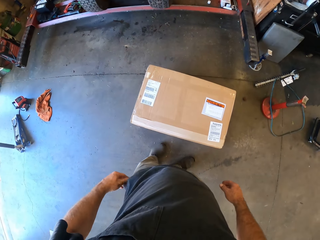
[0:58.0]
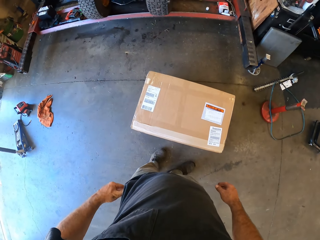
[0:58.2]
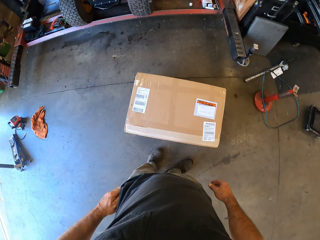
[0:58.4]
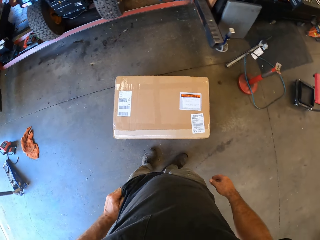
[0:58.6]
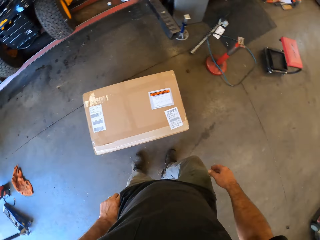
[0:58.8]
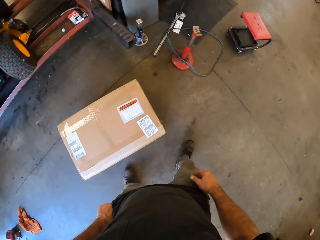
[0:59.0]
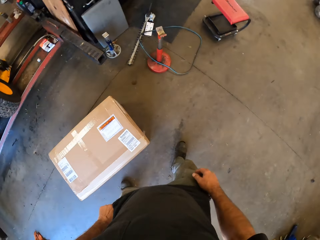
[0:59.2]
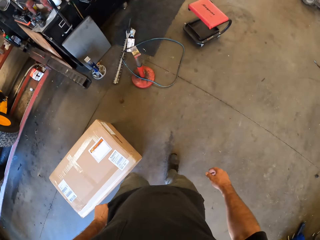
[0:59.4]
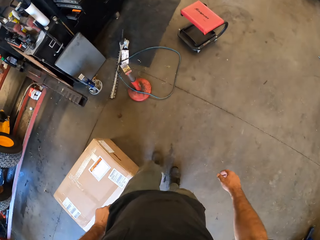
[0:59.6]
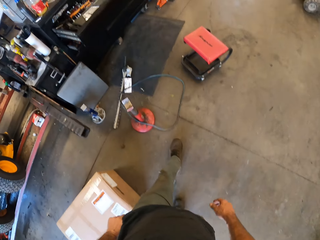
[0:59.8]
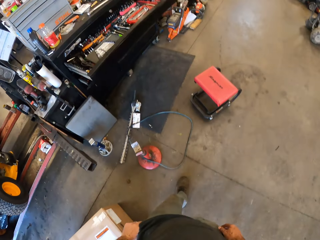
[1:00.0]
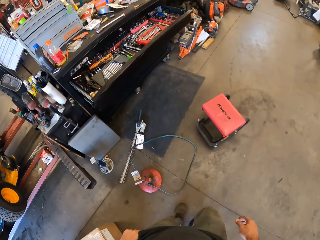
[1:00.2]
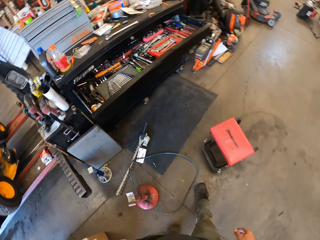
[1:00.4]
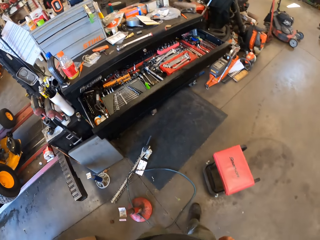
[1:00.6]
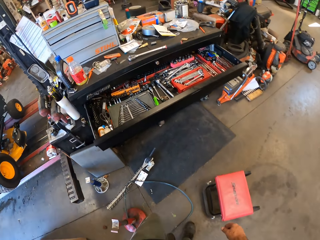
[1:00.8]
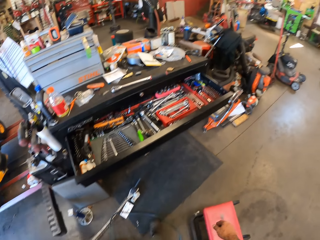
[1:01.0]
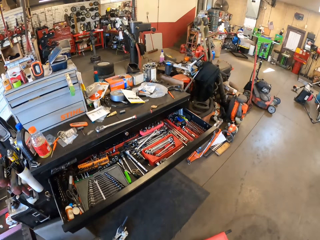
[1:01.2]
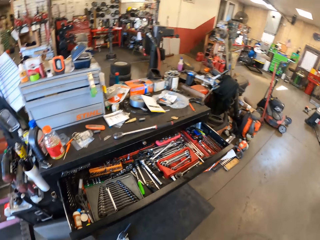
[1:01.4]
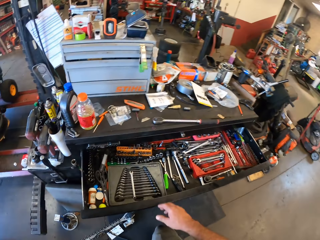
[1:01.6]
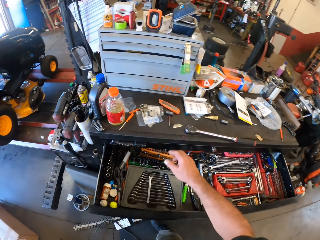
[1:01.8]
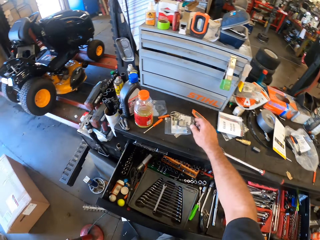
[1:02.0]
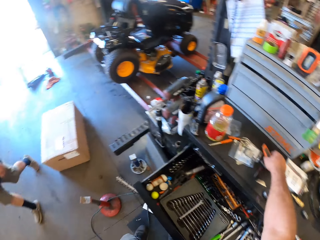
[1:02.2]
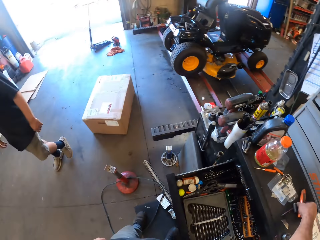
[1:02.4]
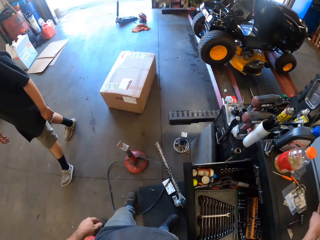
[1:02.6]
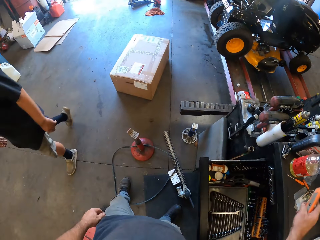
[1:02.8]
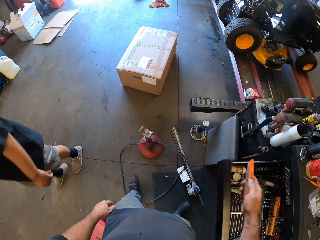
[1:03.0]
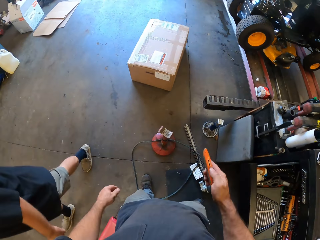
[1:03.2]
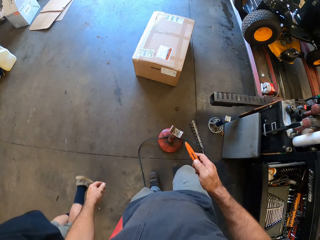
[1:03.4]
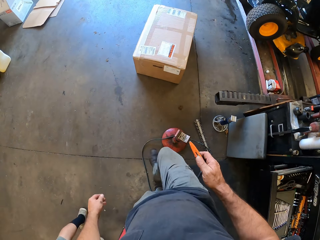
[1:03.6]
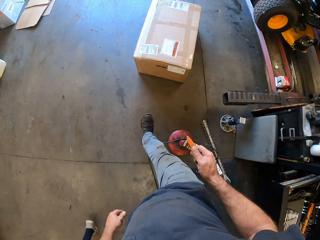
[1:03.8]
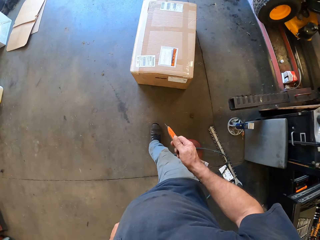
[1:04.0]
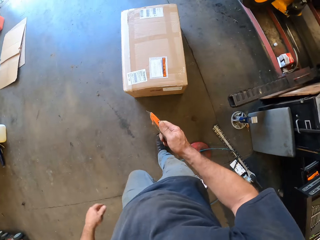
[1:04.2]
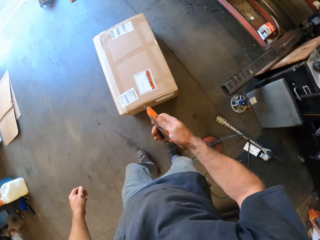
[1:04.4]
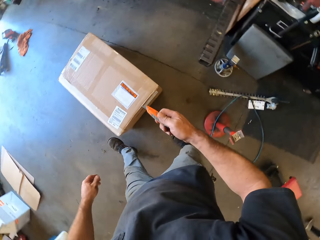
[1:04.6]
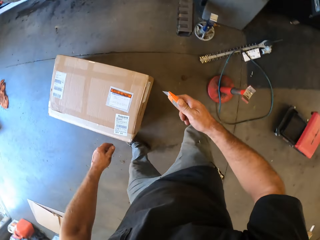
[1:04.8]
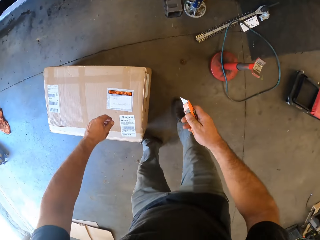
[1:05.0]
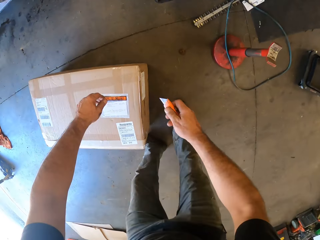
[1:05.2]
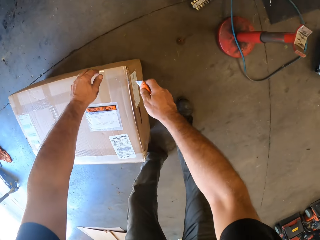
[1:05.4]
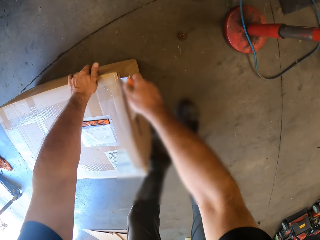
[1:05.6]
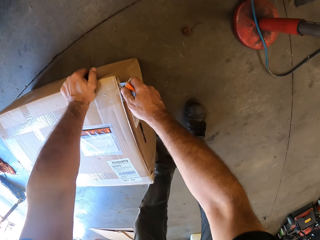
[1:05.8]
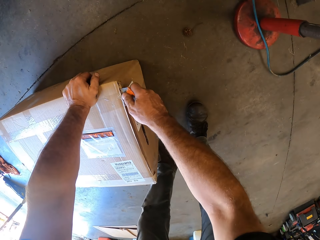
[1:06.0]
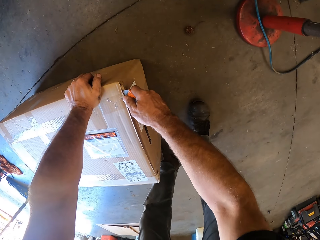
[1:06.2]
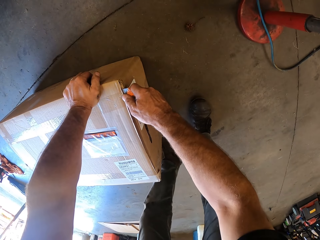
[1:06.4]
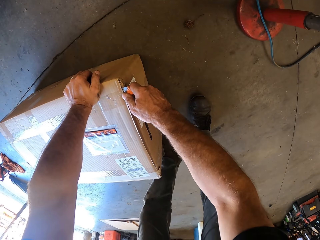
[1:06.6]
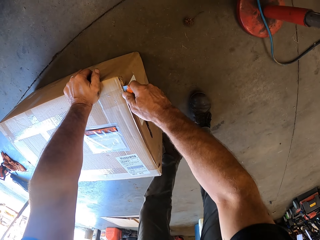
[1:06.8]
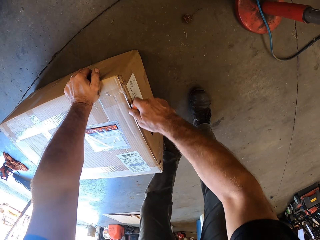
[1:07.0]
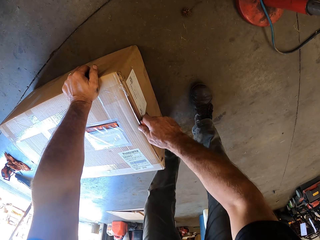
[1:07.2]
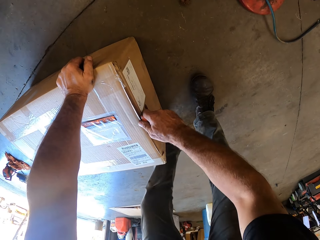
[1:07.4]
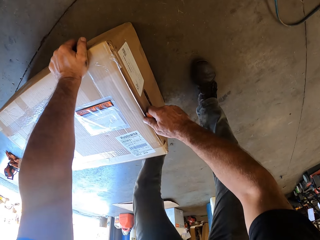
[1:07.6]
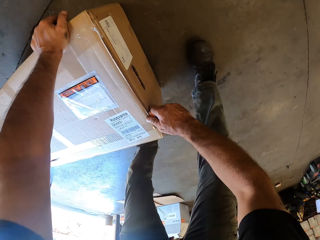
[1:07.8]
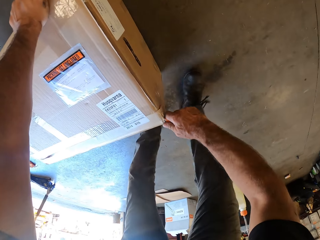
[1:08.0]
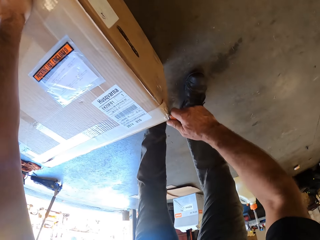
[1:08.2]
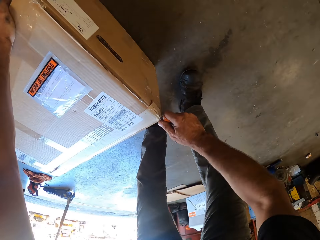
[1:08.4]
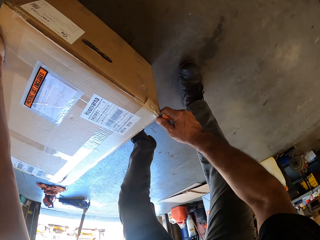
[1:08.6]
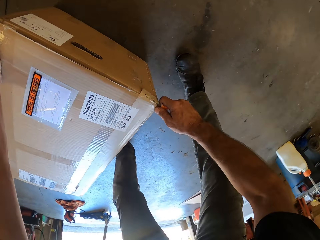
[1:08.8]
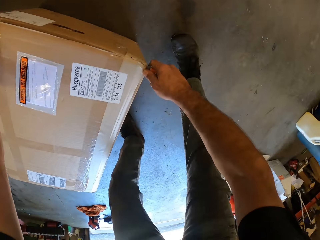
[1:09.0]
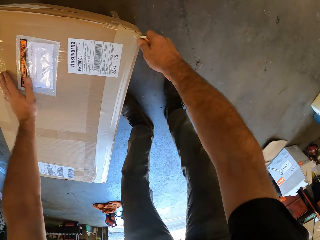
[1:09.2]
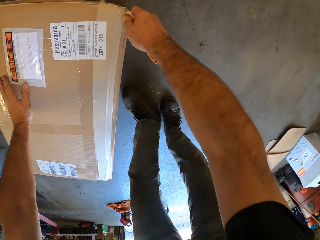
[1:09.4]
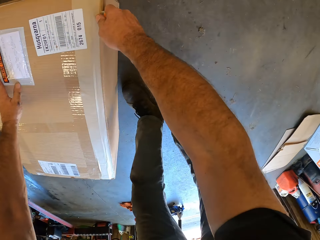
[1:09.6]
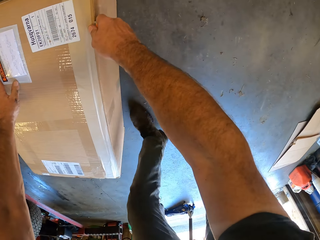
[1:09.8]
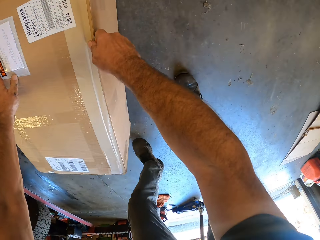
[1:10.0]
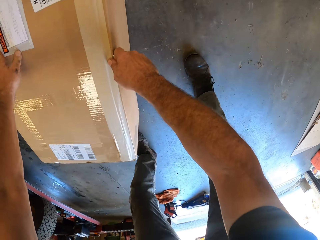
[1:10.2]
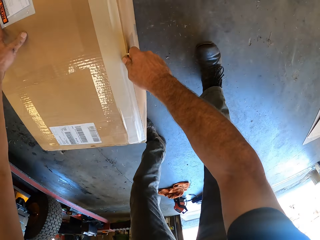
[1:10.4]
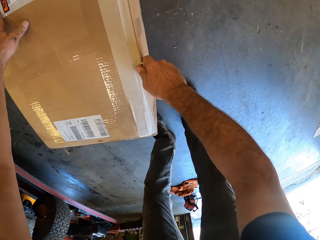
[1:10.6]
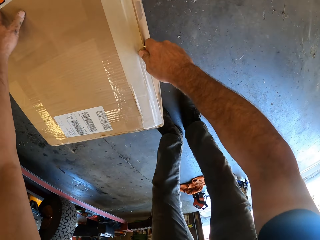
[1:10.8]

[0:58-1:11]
The camera wearer looks at the box. They put the hand in the pocket. They walk toward the shelf. They pick up the scalpel knife. They walk toward the box. They hold the box. They cut open the box with the knife.

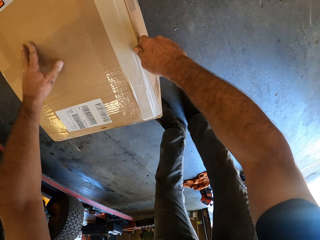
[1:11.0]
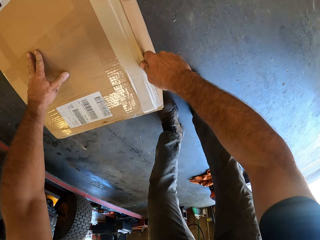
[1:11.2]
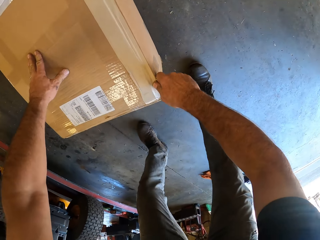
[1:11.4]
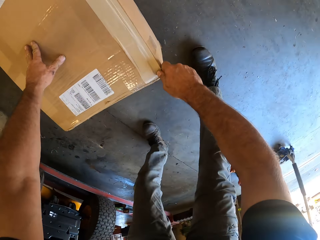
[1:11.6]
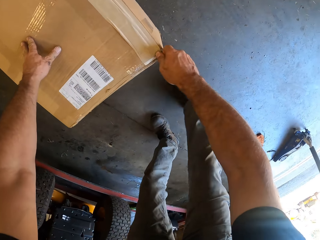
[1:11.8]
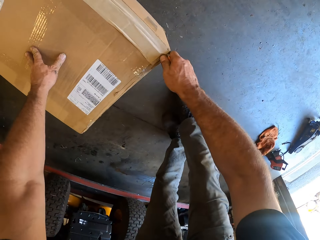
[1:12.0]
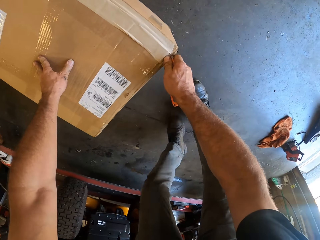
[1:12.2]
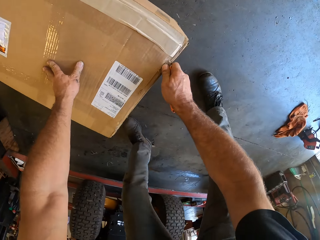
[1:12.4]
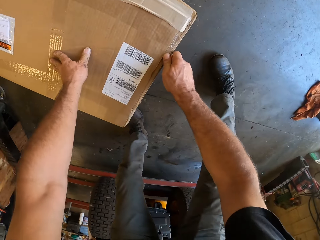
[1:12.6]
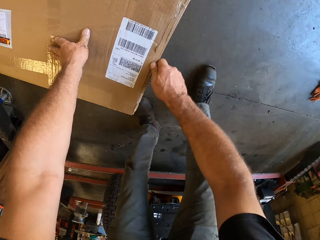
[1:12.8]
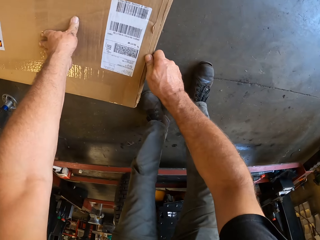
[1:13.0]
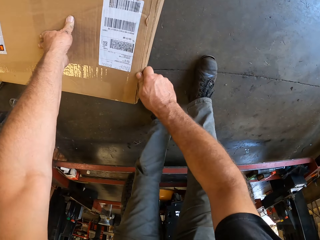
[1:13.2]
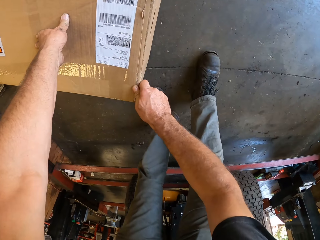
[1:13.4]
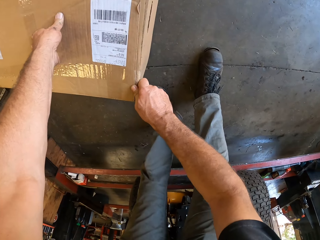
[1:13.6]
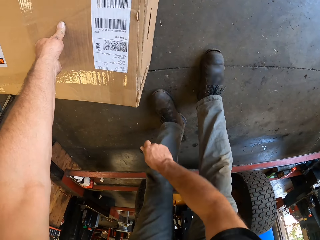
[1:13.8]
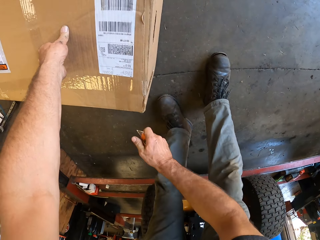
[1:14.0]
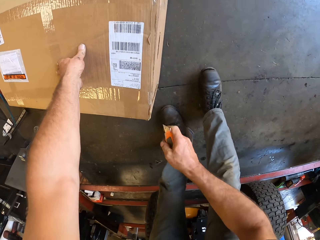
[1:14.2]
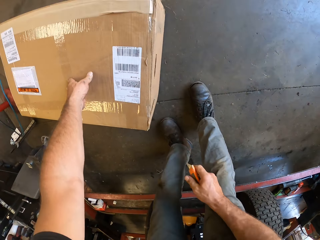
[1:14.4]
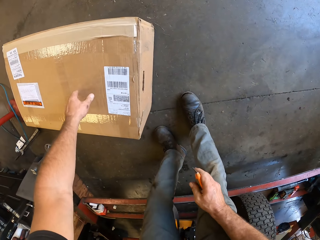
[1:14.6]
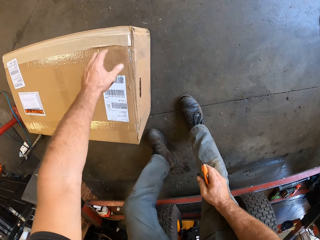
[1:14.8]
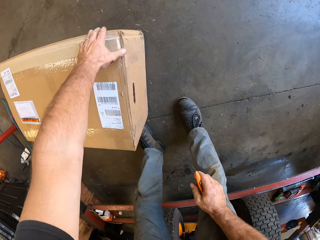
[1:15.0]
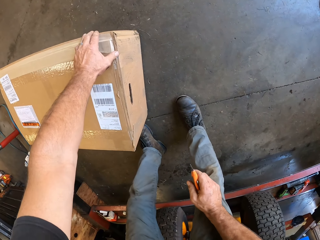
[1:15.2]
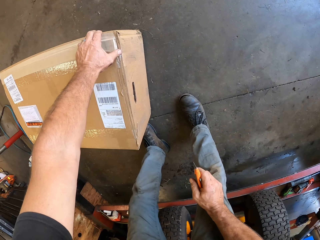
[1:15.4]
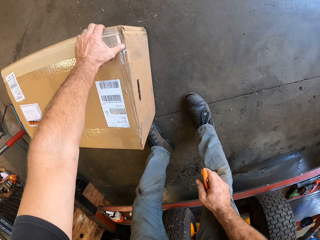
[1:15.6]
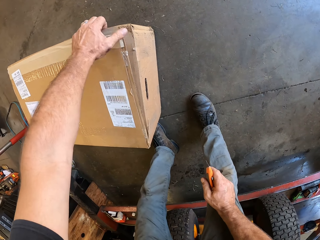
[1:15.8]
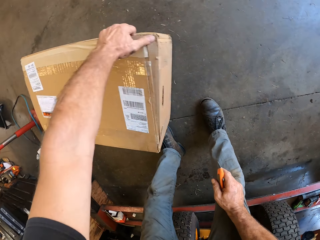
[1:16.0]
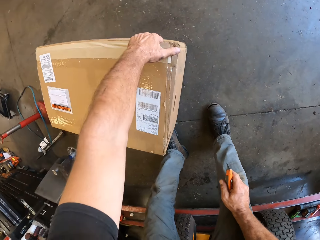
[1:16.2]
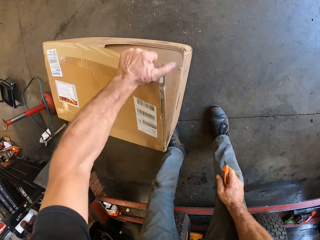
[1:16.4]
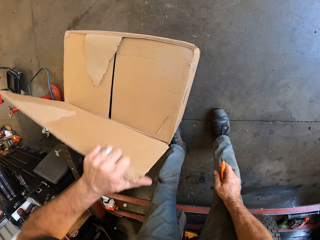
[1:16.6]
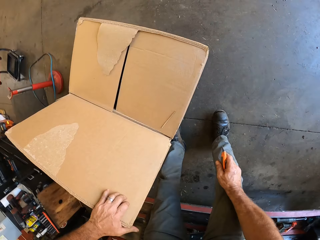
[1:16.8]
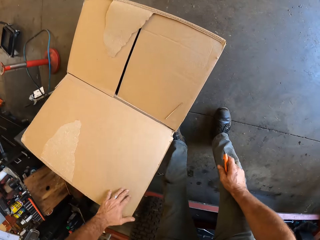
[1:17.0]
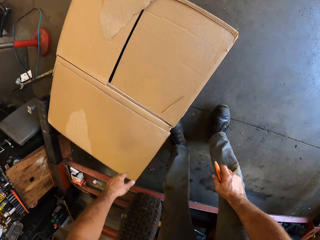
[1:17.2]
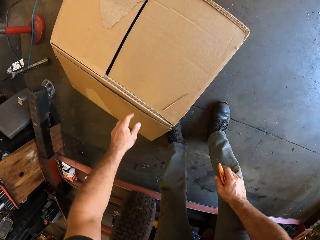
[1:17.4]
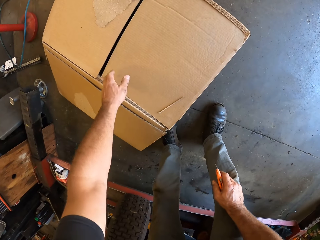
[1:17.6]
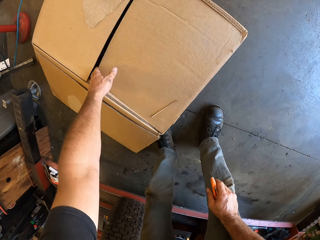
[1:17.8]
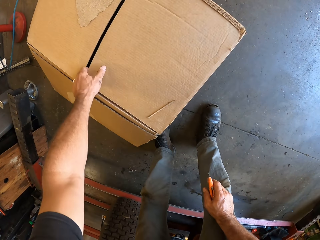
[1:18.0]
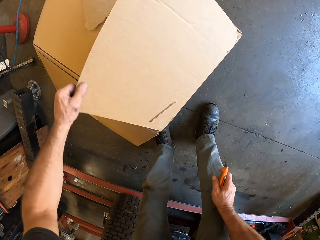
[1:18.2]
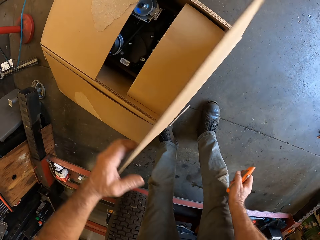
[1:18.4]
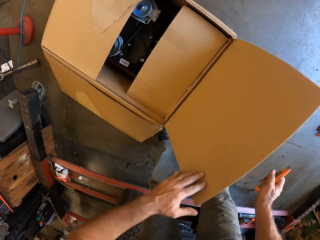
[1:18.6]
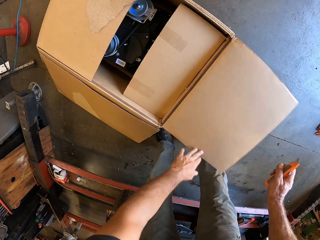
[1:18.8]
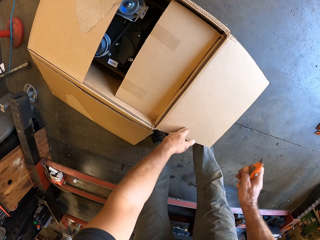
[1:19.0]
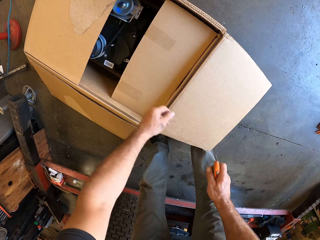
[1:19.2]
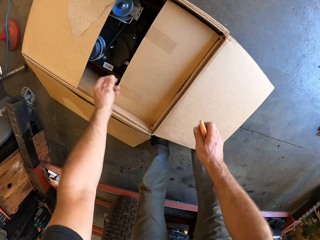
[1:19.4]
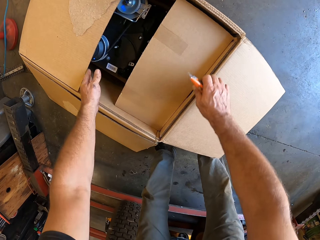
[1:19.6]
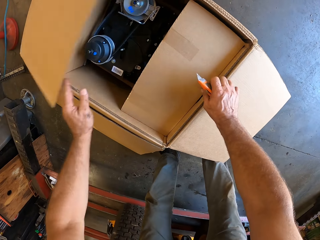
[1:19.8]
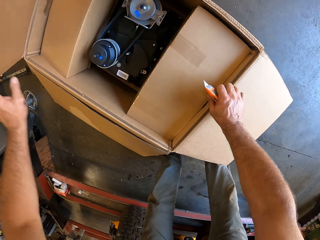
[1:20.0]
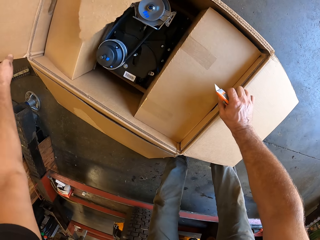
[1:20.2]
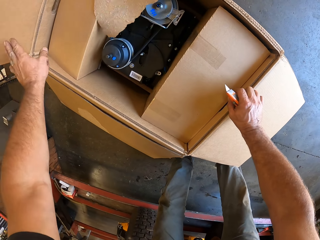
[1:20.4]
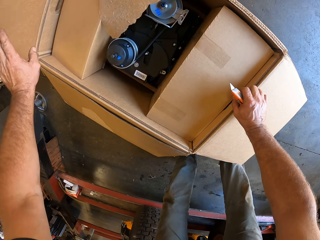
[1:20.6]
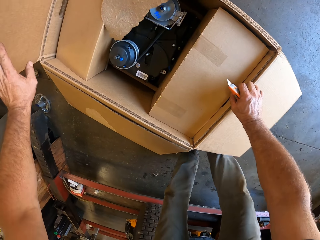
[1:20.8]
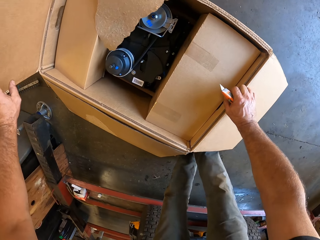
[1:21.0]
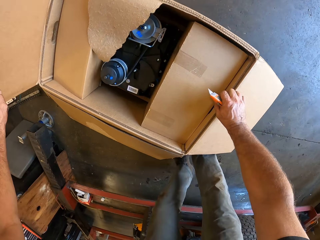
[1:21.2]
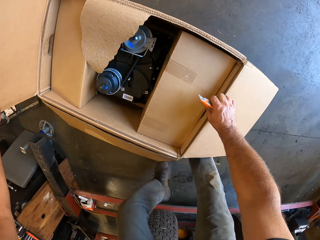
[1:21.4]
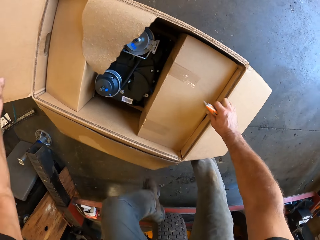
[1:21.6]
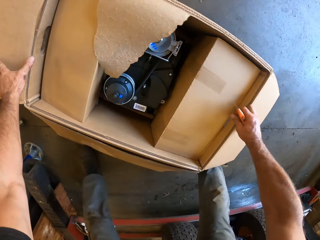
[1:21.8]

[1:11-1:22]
The camera wearer pulls open the box with the hand. They open the box. They open the box again.
